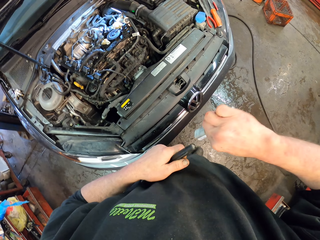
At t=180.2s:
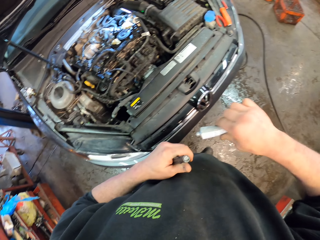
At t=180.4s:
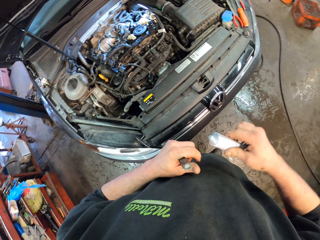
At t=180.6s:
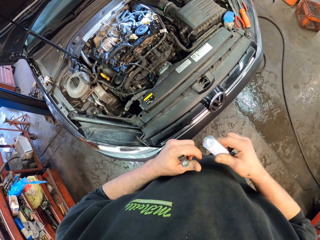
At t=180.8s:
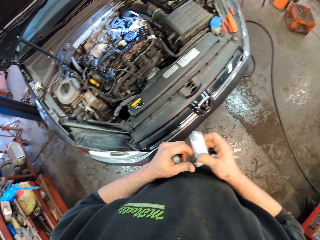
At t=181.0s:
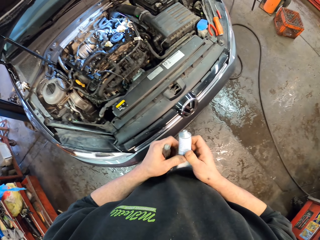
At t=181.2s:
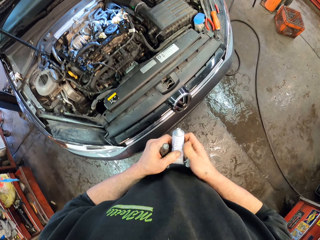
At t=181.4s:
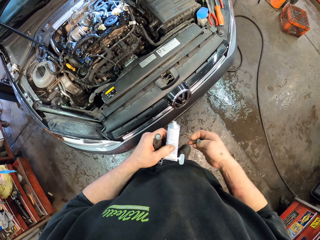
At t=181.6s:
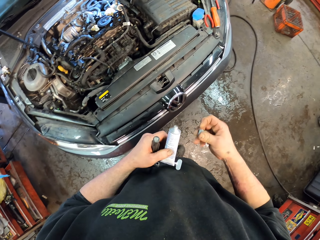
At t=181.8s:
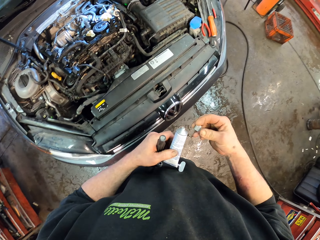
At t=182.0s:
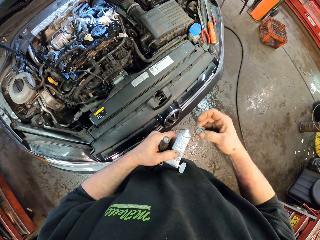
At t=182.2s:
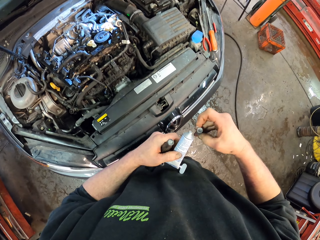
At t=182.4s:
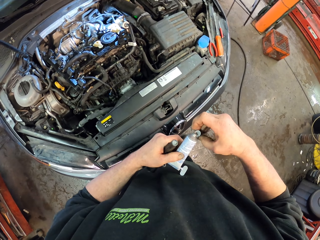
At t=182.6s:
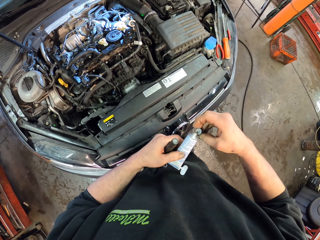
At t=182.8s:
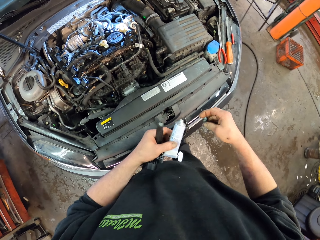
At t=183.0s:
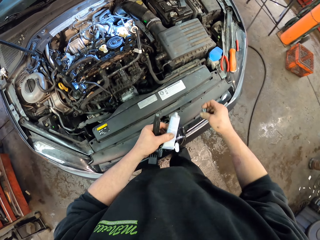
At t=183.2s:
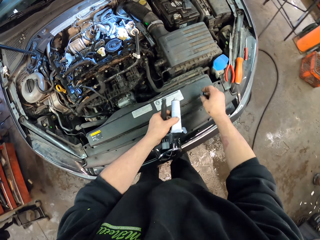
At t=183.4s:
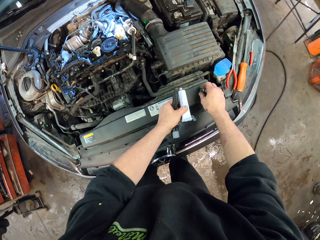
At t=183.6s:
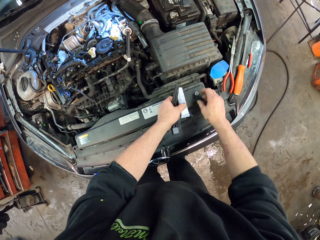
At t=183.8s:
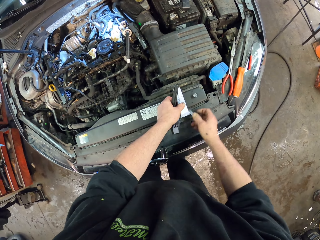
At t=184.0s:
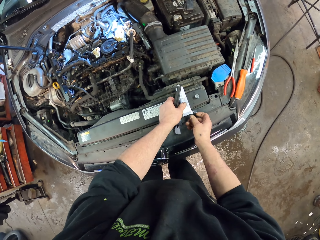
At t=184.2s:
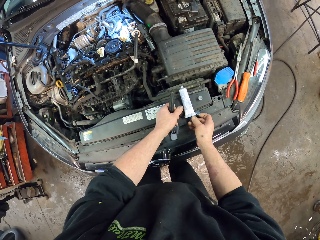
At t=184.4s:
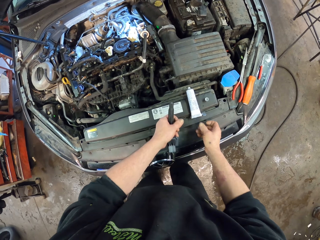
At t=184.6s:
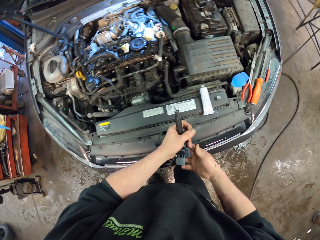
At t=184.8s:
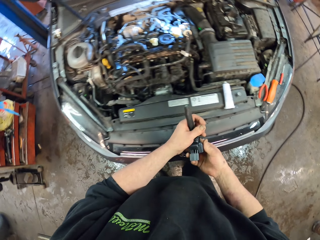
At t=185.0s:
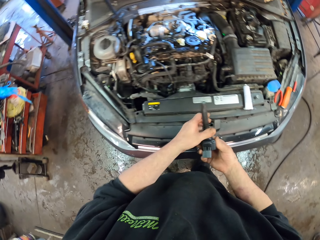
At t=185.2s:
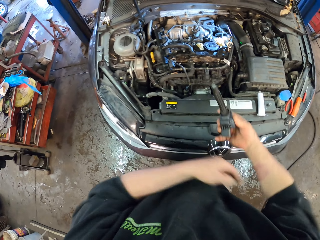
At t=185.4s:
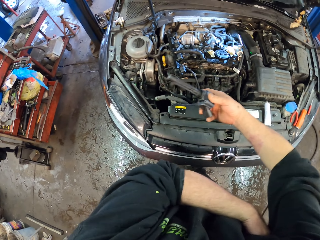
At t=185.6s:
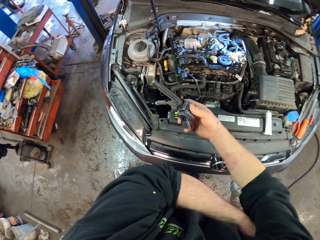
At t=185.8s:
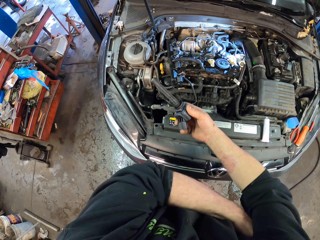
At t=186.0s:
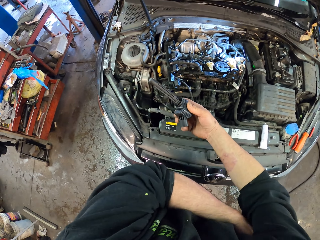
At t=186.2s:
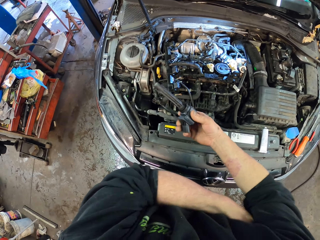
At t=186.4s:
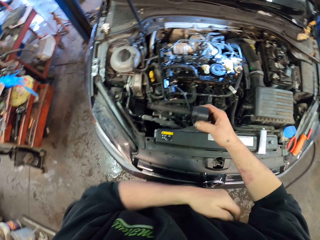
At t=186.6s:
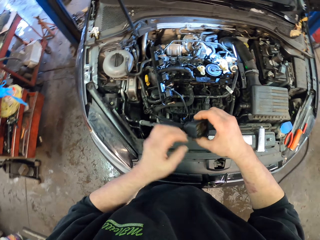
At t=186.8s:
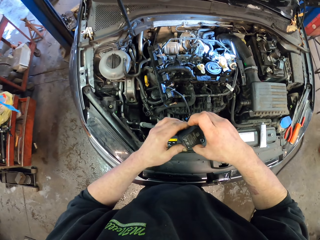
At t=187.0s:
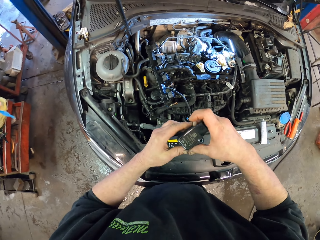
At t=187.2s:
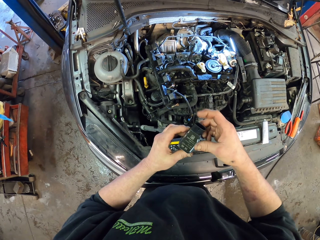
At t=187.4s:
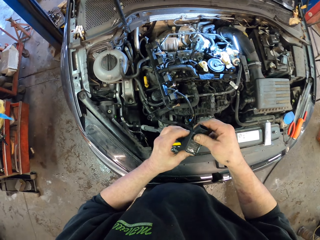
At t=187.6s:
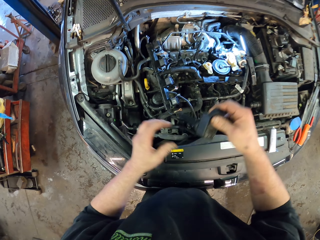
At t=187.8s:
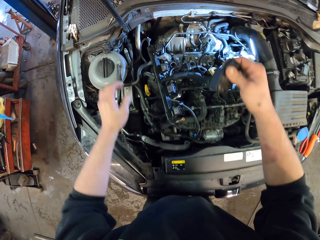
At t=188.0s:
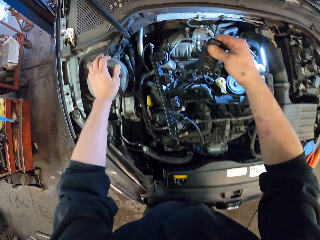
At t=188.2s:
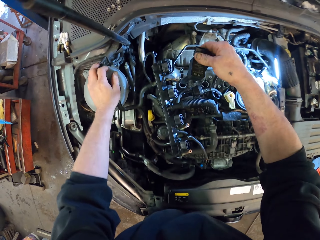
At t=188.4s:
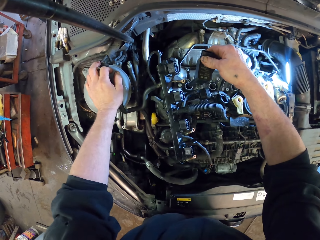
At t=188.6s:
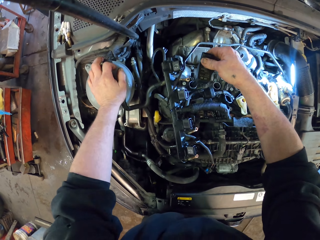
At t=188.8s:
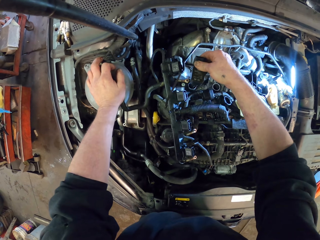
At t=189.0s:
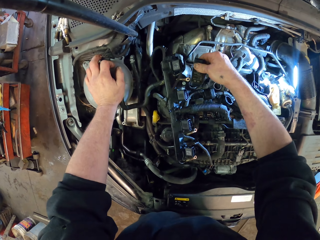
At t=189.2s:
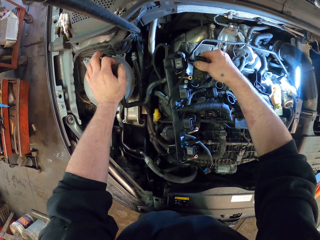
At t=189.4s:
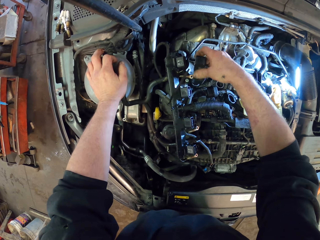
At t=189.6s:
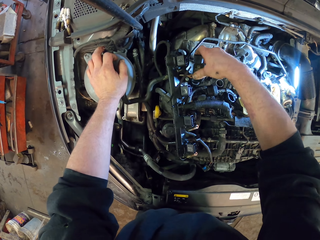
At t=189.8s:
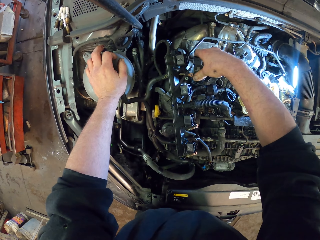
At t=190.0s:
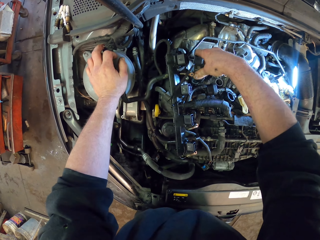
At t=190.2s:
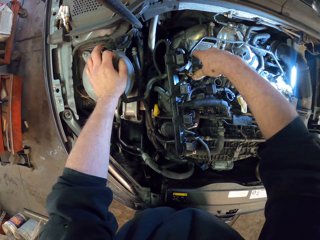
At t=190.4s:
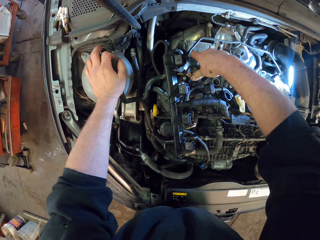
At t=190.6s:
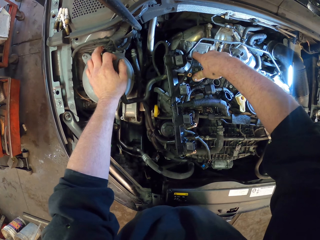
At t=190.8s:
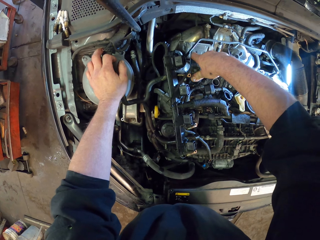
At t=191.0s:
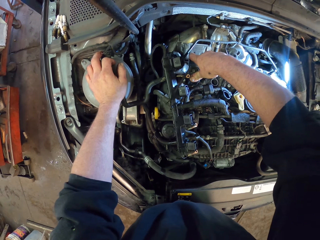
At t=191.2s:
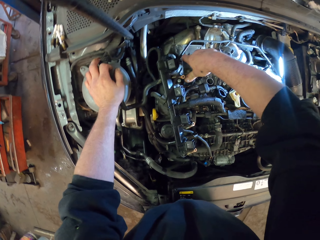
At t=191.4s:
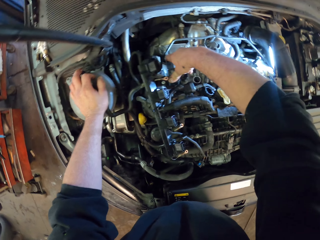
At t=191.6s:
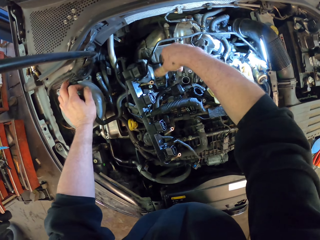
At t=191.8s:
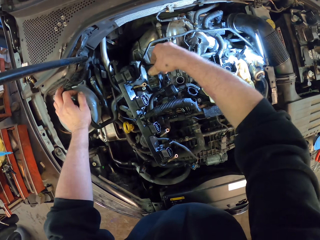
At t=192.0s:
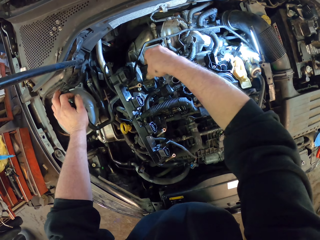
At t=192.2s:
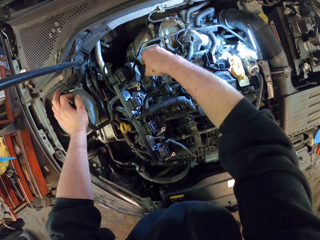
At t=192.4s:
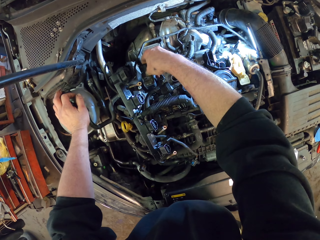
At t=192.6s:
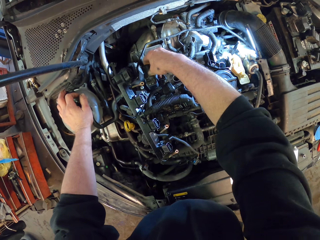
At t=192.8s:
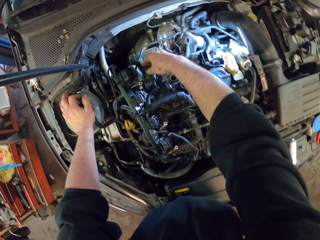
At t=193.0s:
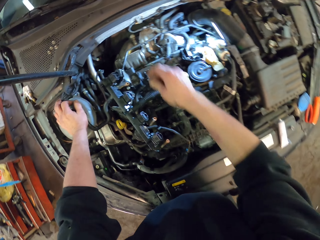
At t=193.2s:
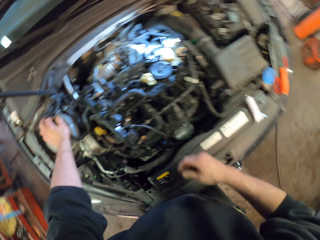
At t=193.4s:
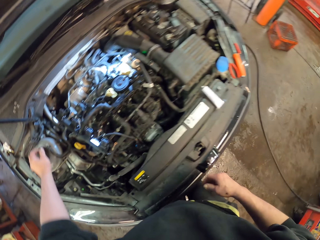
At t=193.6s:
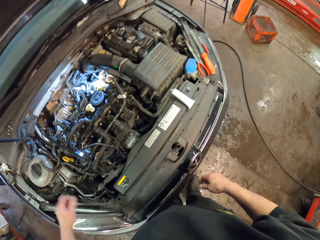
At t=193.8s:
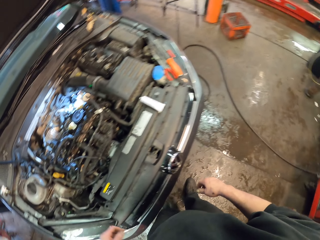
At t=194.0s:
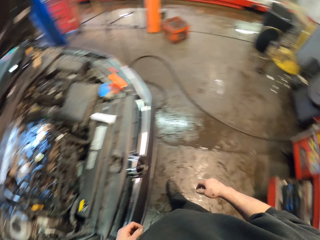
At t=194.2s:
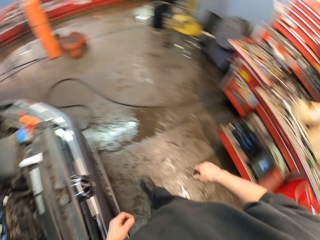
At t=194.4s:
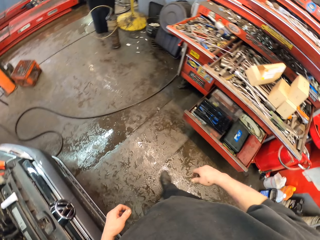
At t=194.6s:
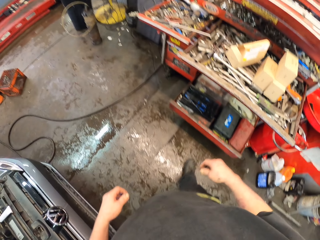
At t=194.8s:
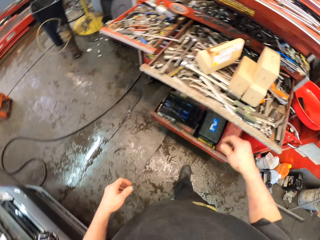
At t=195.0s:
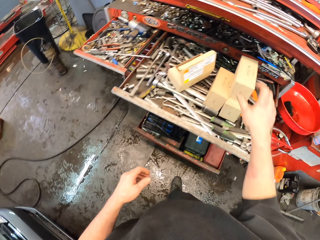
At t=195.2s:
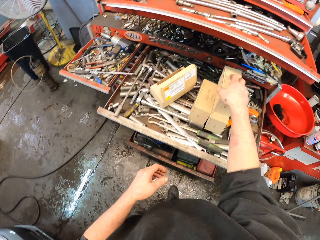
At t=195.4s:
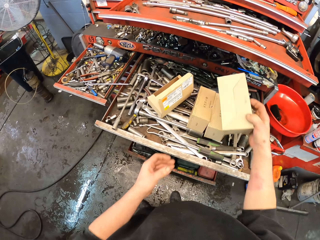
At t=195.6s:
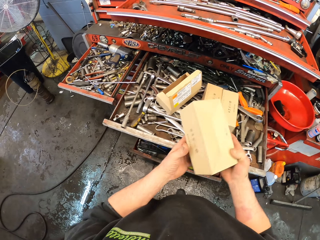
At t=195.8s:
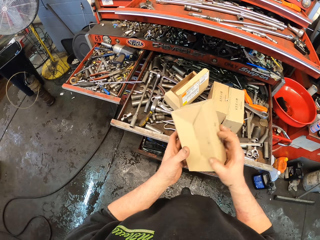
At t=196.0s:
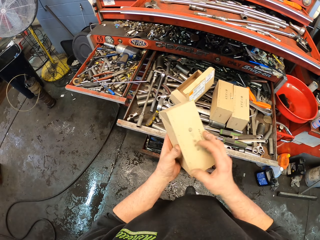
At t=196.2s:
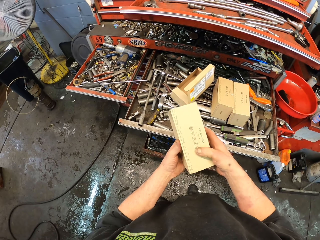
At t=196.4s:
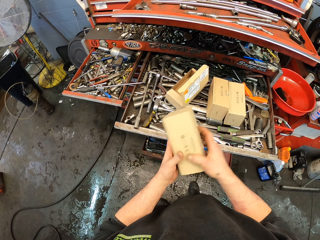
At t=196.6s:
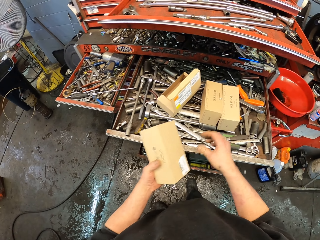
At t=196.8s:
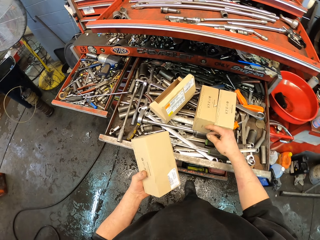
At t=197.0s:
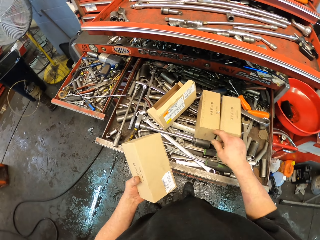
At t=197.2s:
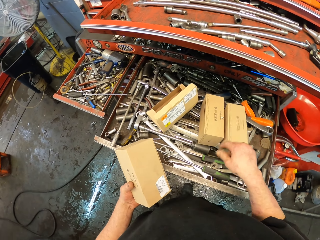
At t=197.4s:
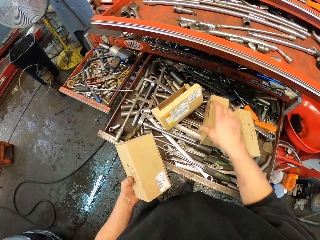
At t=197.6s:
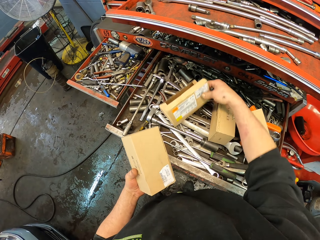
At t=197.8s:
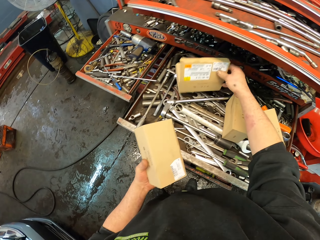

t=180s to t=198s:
The camera wearer holds the glue. They place the glue on the engine. They scratch the hand. They look at the auto part. They fix the engine. They put something on the nut hole. They walk around the garage. They look at the box.

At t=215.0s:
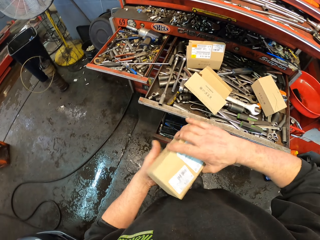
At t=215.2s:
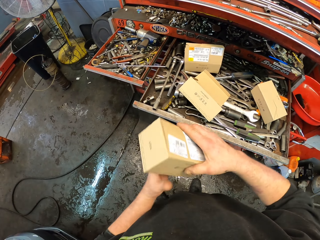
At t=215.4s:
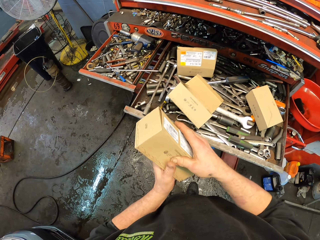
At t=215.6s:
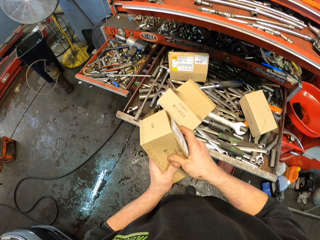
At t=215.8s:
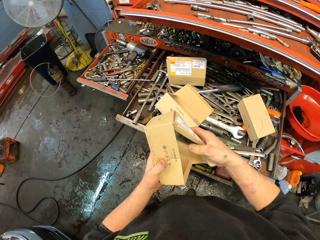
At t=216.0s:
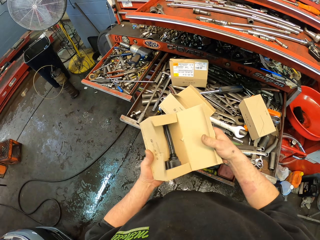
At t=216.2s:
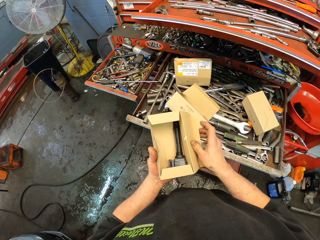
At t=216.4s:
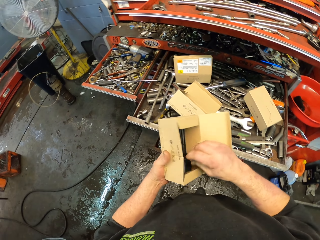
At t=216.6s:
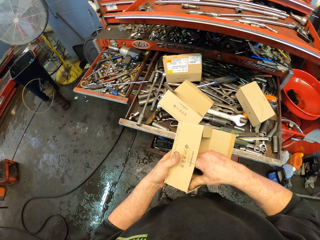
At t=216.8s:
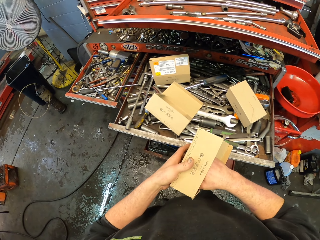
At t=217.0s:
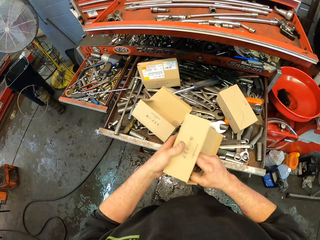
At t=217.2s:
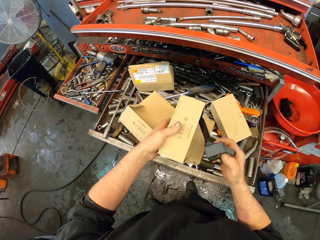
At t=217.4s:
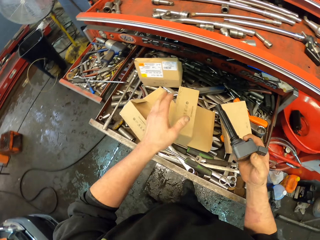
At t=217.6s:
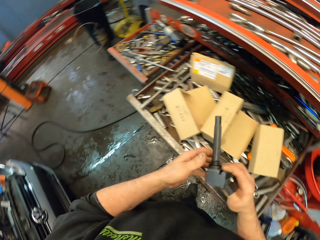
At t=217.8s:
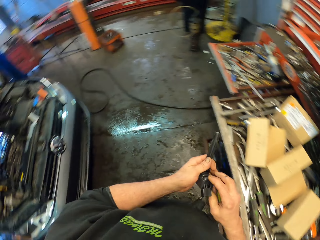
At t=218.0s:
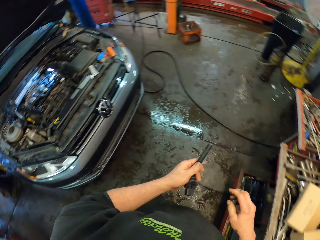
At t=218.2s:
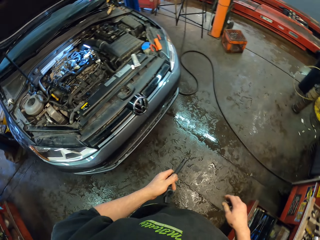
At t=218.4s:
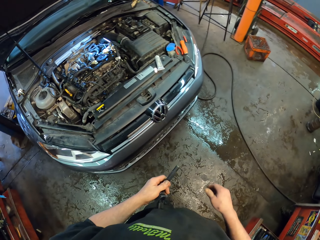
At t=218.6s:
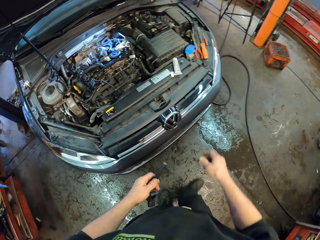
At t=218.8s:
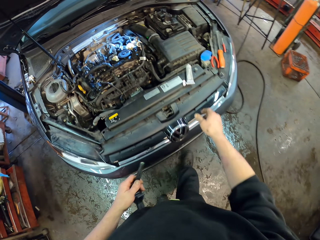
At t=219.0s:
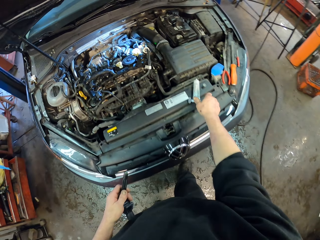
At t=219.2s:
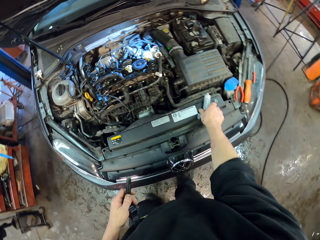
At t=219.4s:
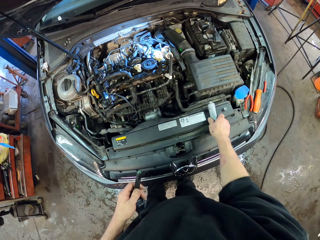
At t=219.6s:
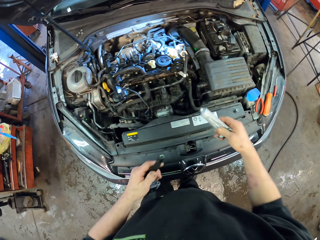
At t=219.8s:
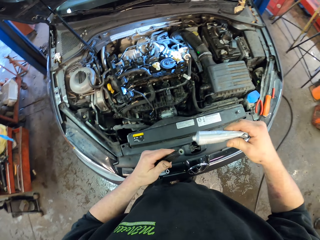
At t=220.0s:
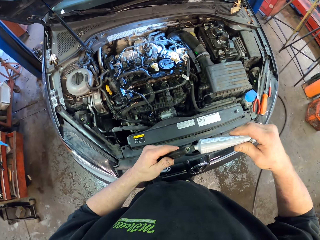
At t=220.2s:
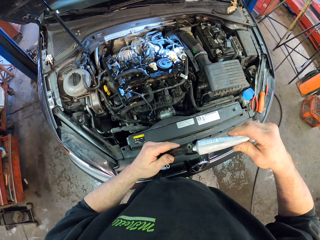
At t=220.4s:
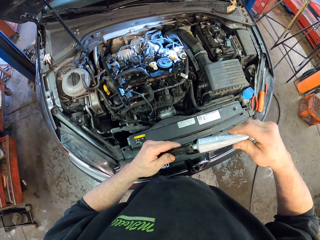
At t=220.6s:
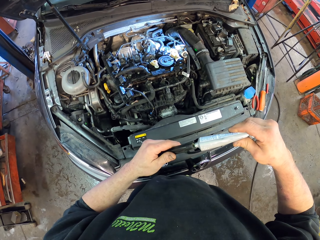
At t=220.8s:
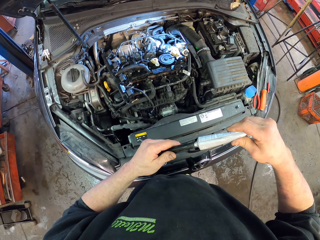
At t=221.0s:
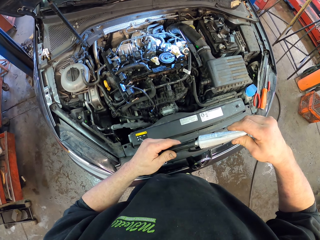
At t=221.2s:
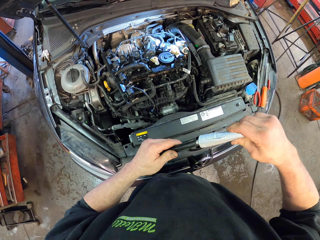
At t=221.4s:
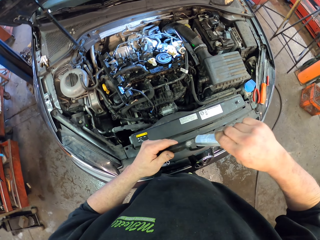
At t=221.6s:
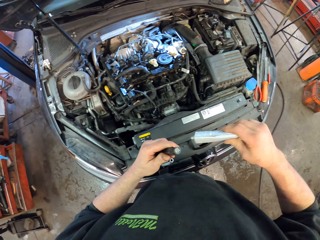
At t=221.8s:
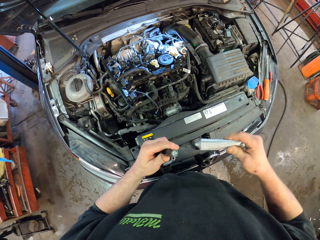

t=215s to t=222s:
The camera wearer opens a box. They remove an auto part in the box. They put down the box. They walk around the garage. They take a superglue. They apply the glue on the auto part.
